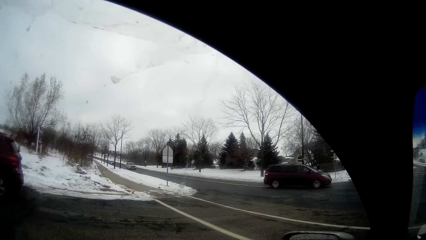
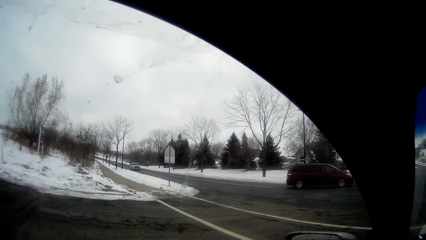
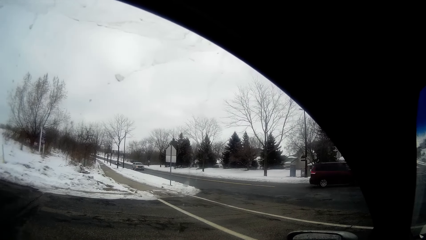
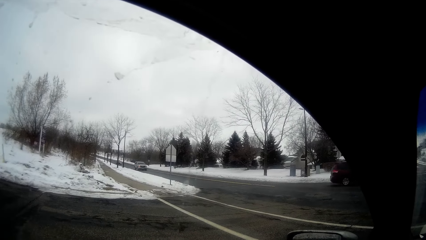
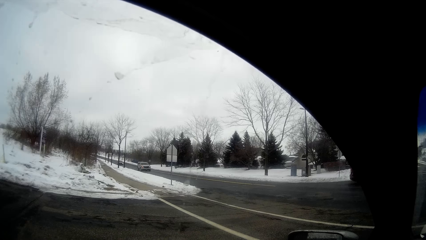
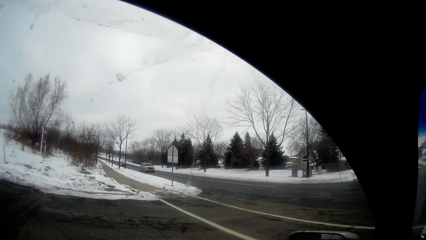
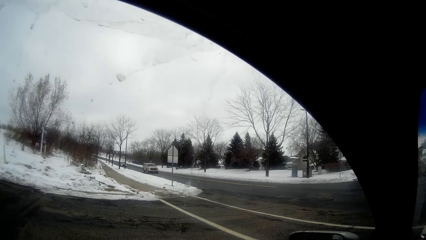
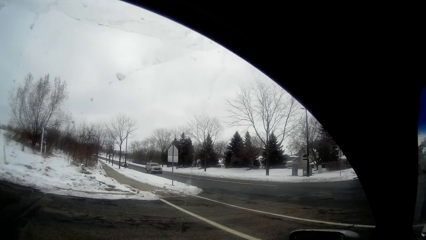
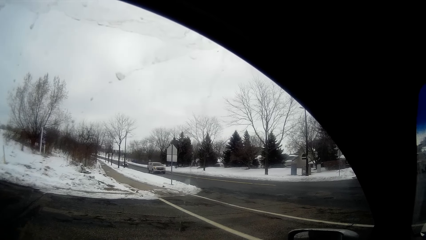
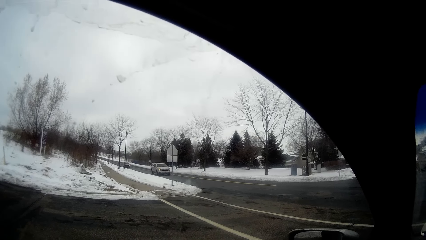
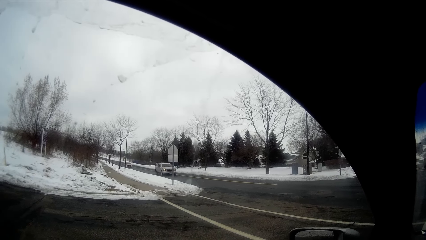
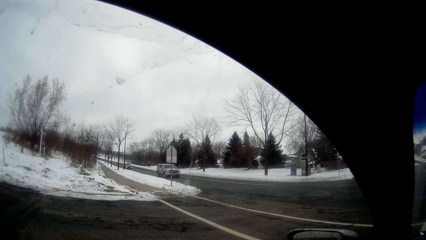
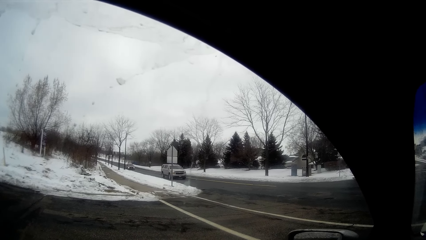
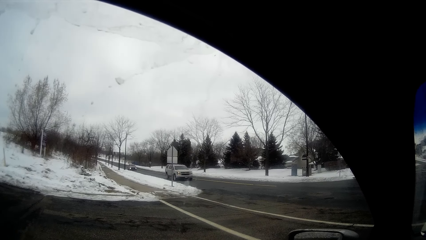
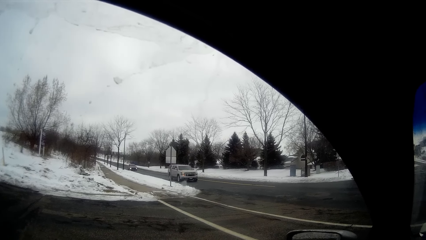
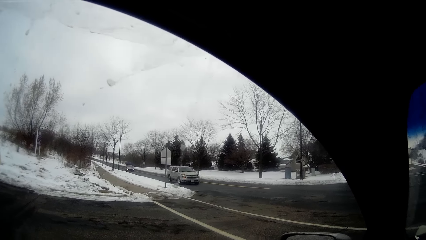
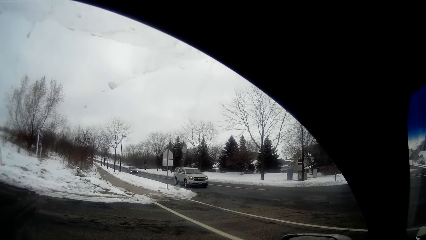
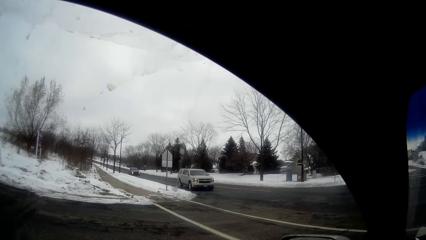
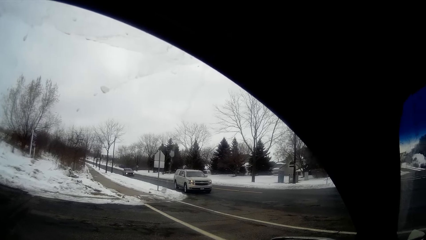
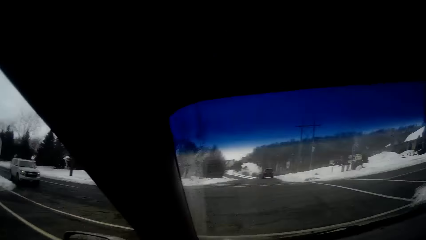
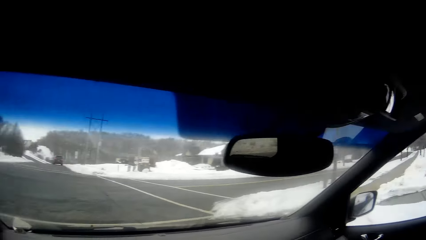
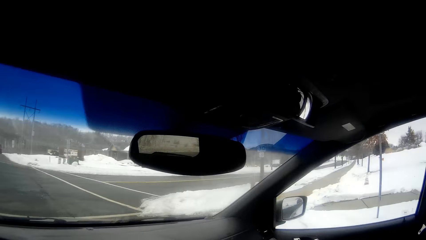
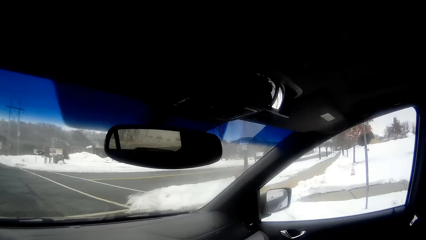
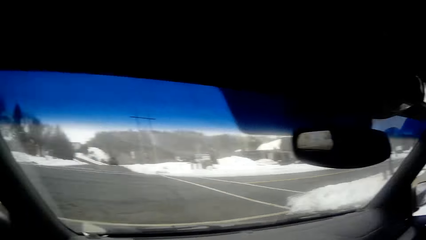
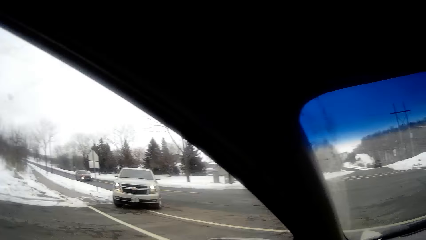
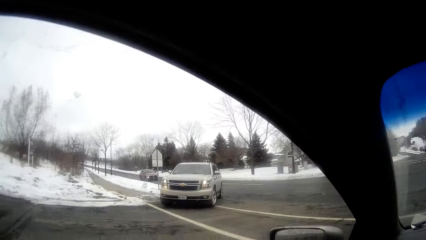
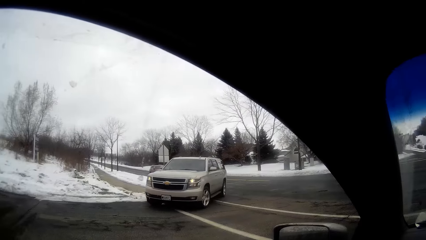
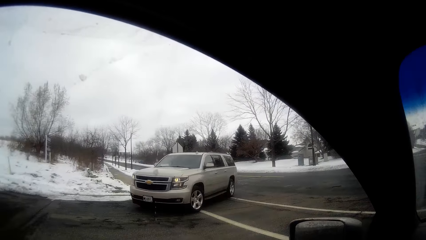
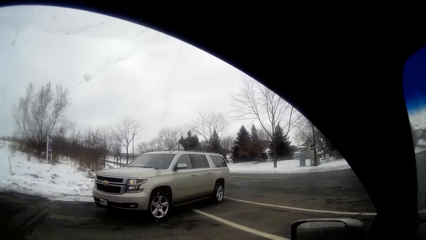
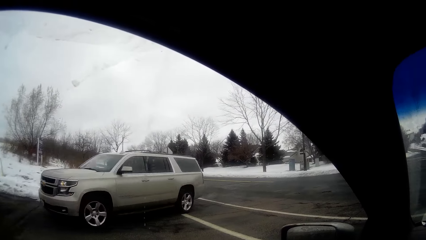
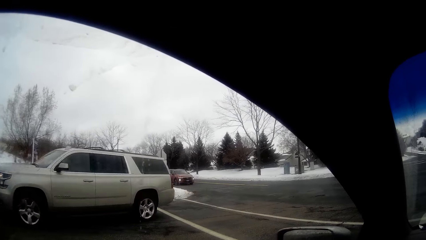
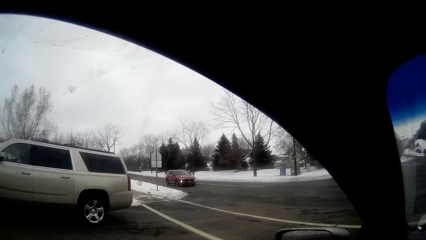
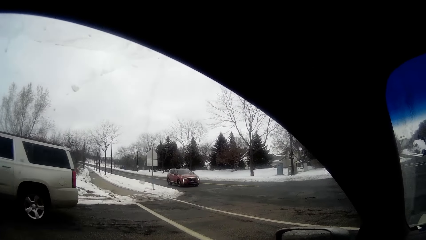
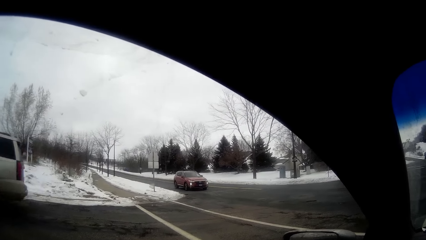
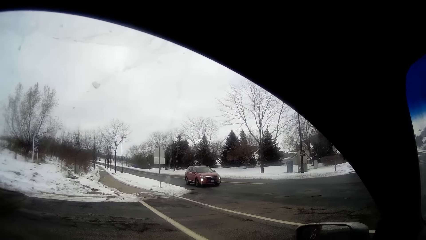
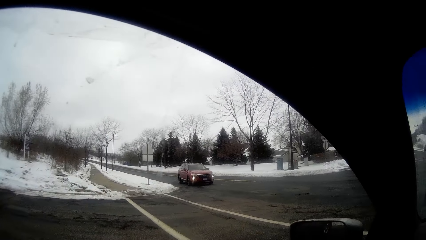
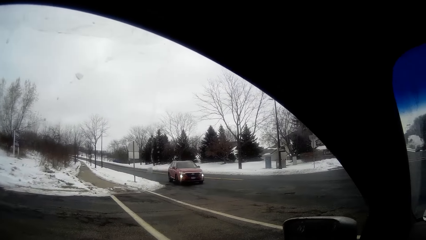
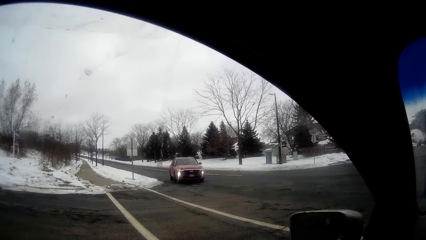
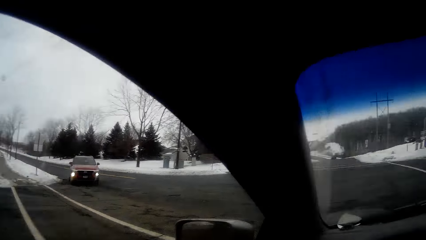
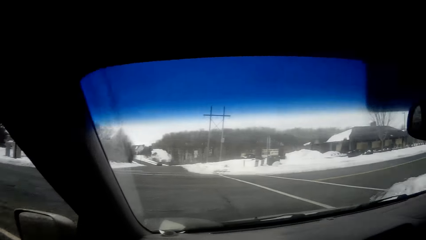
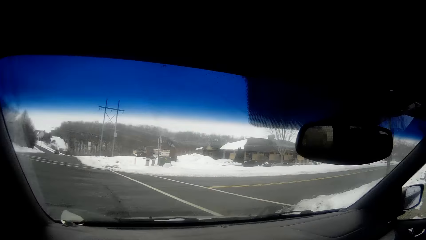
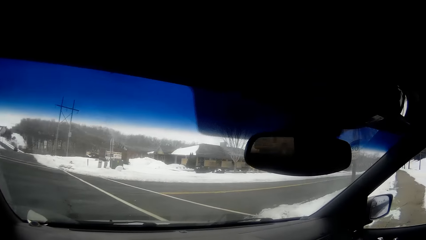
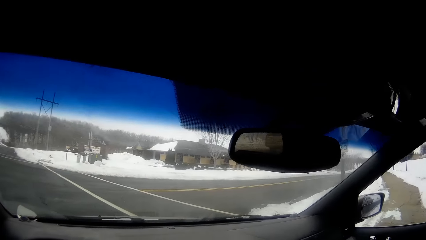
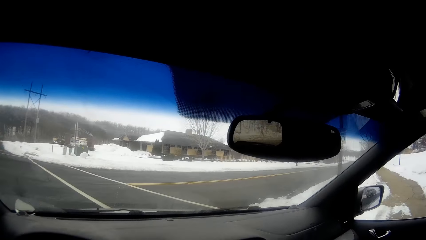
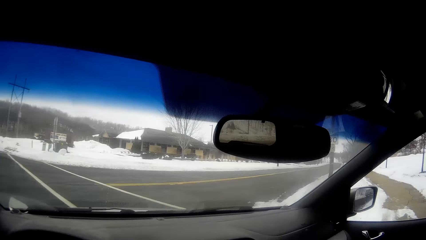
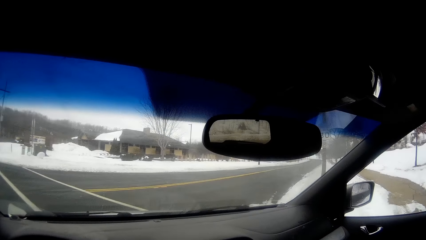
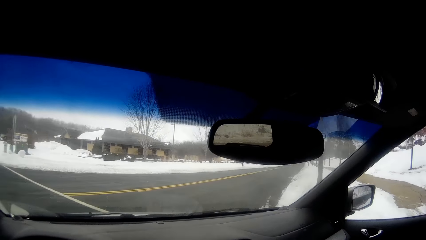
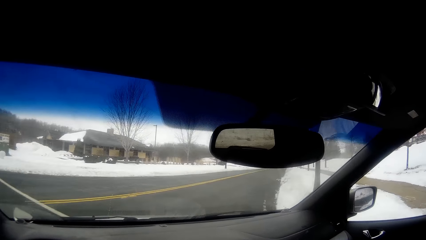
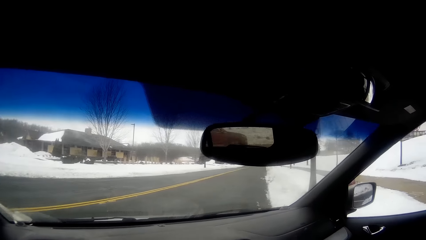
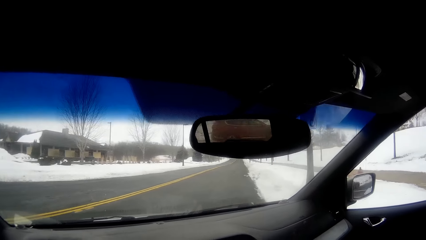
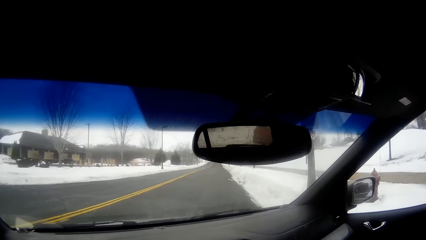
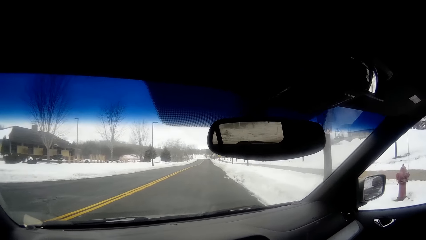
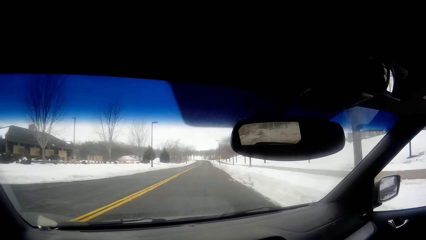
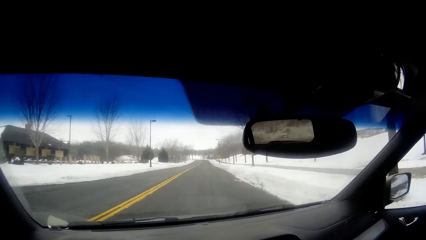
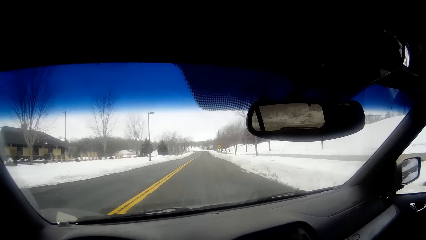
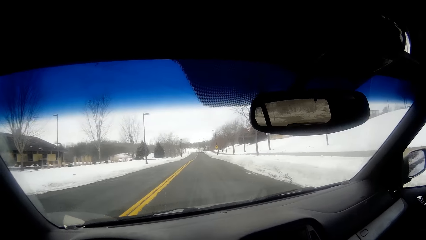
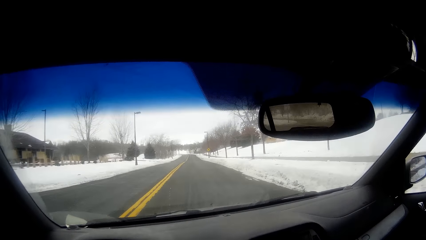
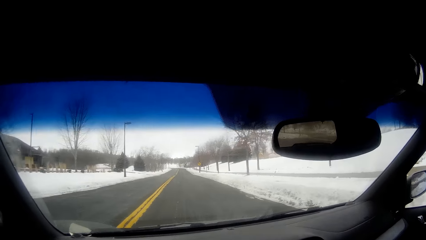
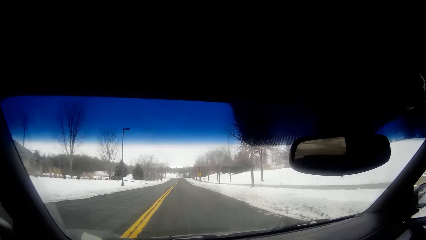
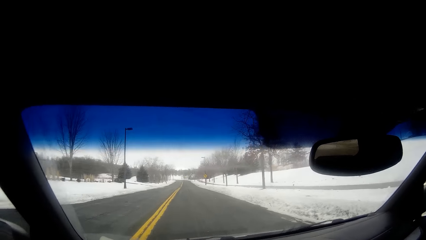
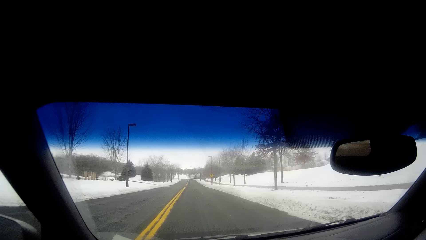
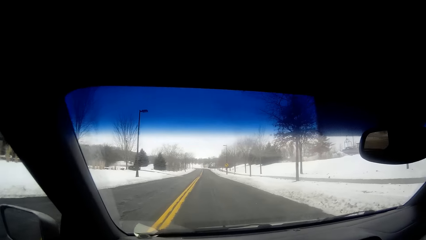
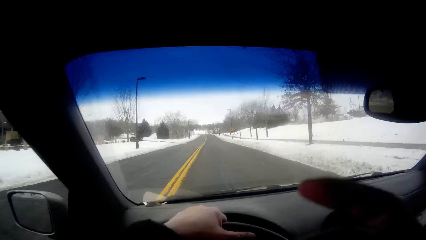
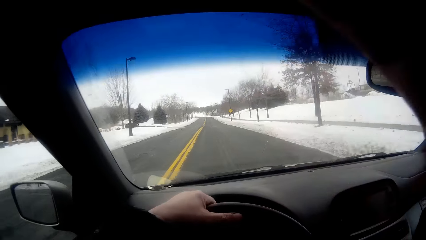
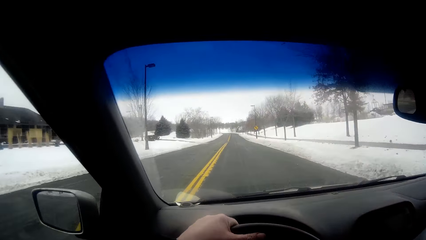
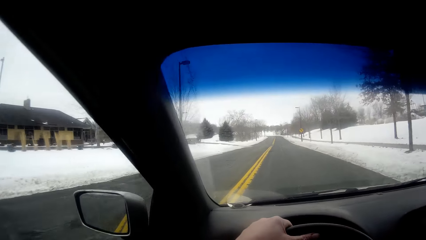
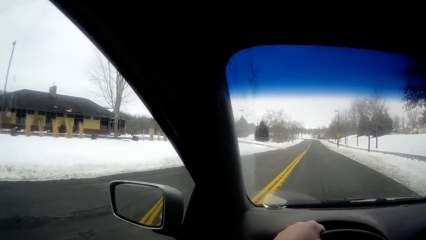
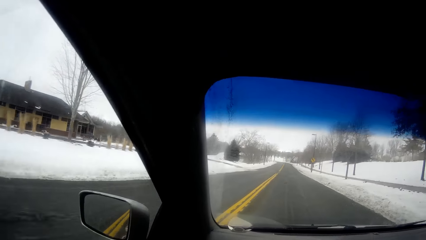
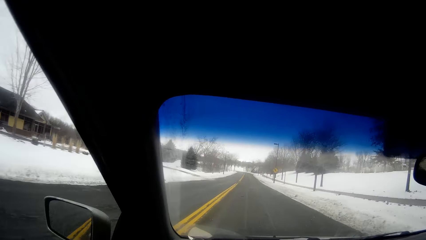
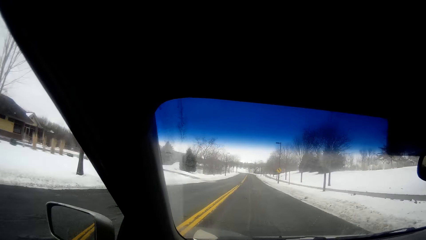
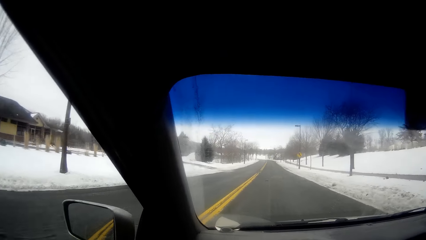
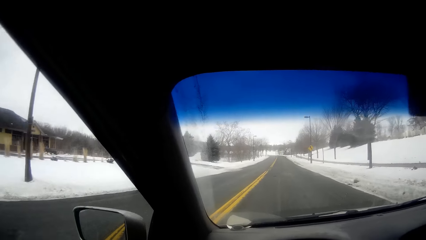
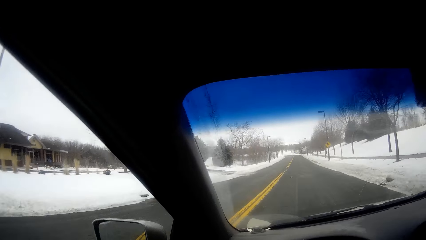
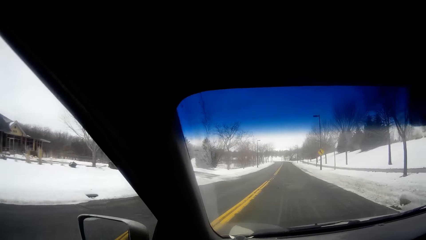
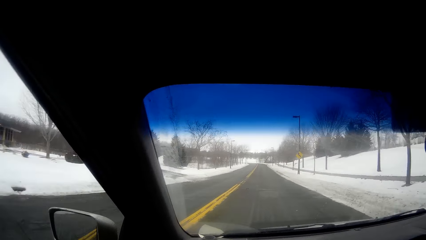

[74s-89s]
The camera wearer drives the car on the road.
